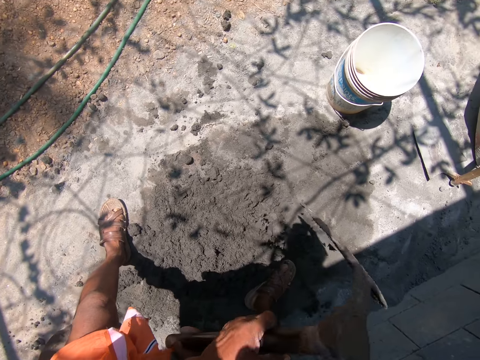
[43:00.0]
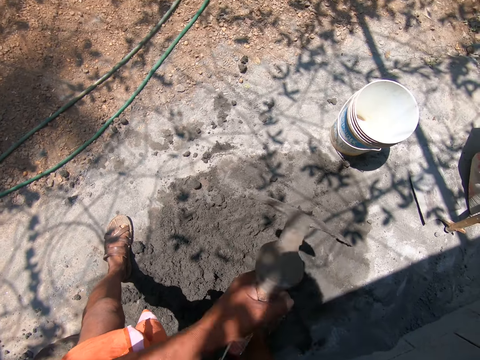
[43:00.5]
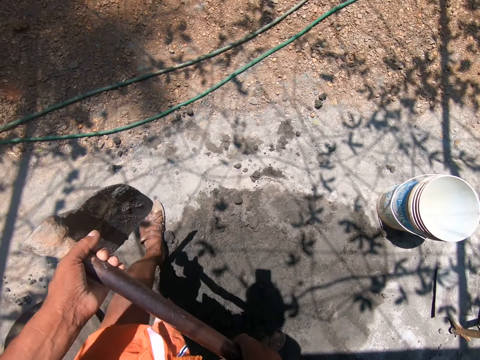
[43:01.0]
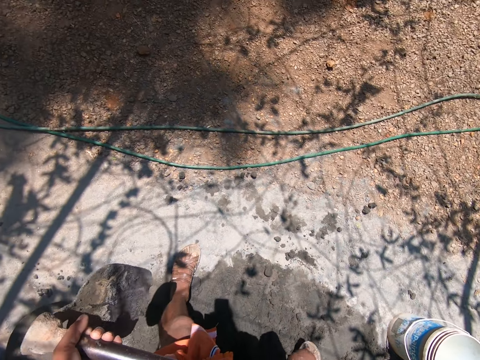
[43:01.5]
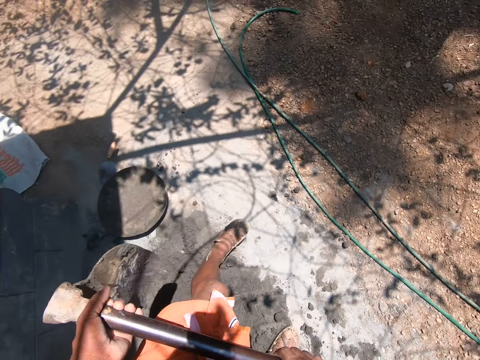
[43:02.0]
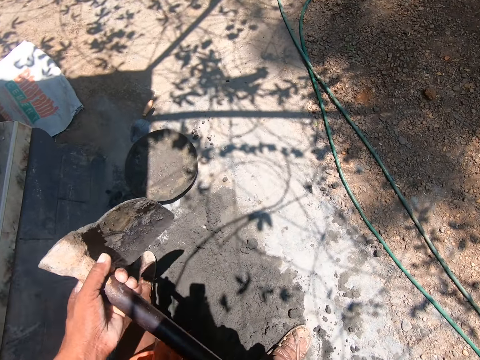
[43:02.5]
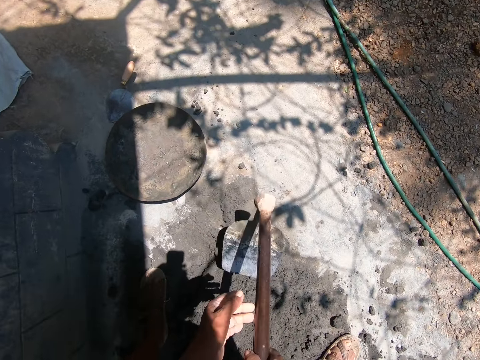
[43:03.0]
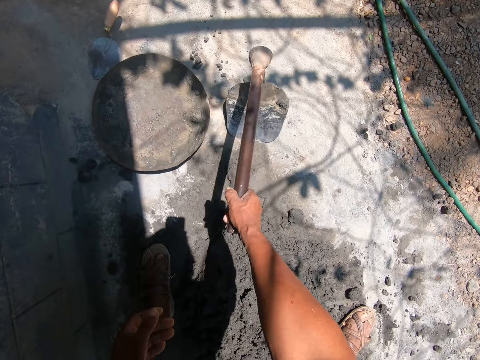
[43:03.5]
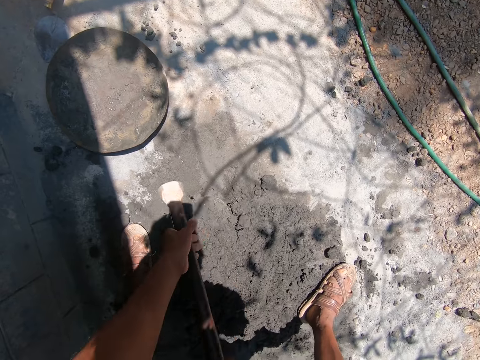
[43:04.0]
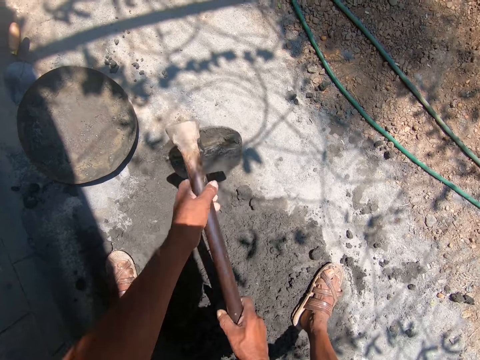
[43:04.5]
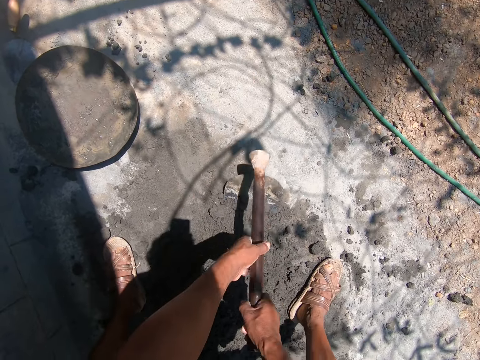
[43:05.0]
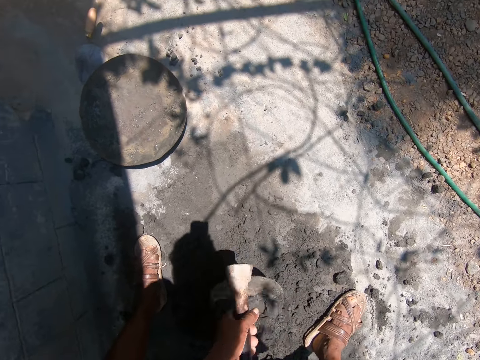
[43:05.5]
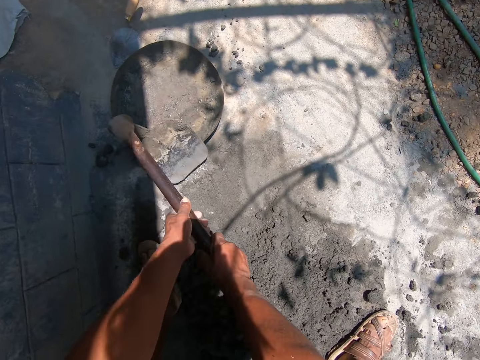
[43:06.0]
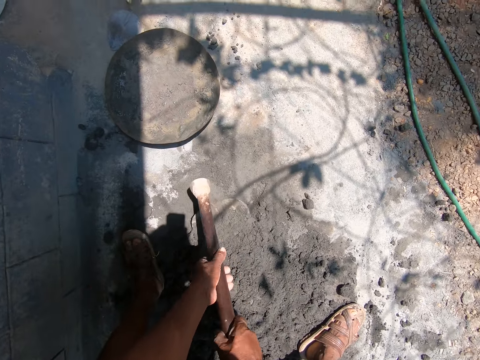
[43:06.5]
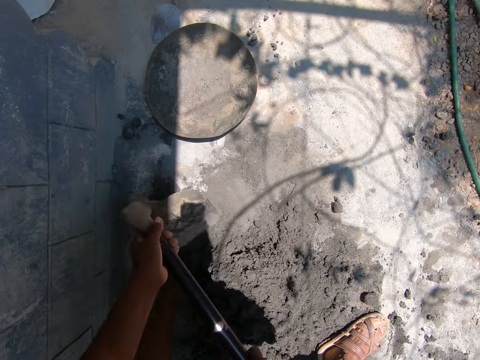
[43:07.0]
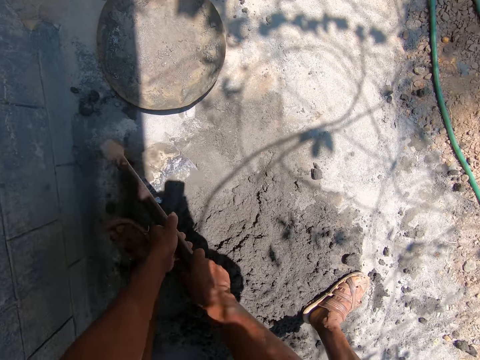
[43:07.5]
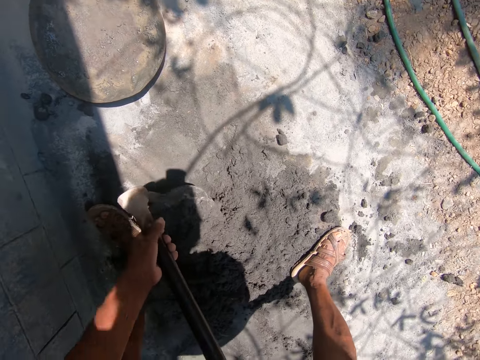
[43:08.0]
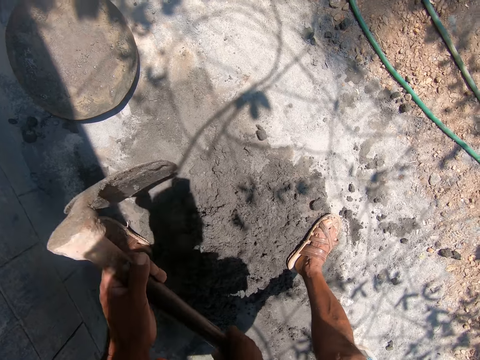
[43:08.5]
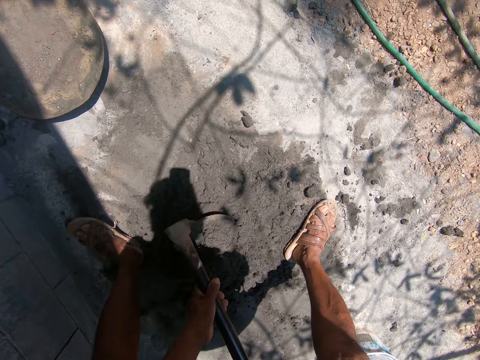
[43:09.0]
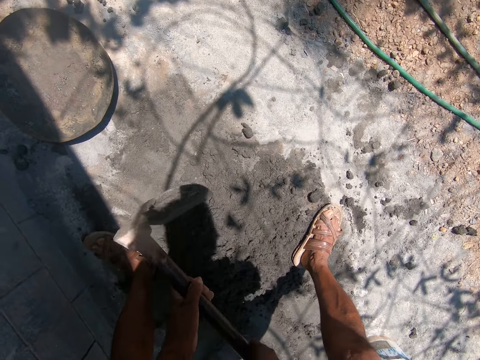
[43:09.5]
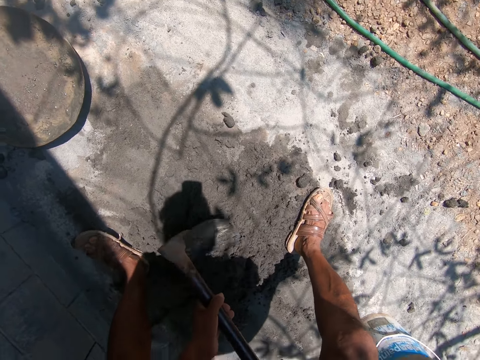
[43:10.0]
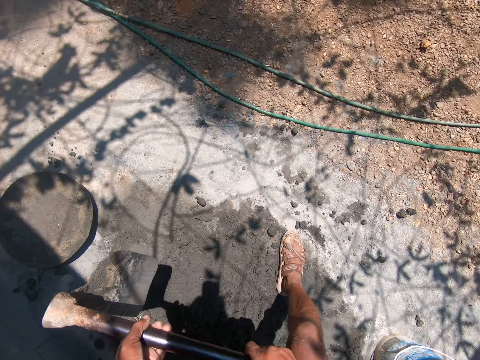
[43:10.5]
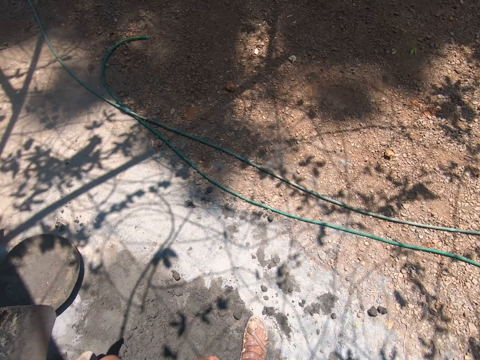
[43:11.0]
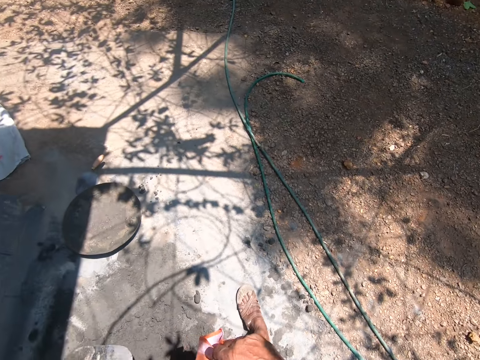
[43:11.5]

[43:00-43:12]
The camera wearer moves. They pull the cement with both hands.

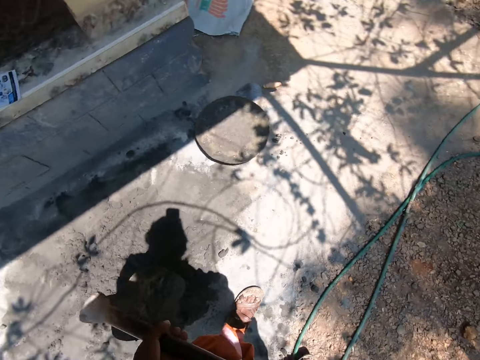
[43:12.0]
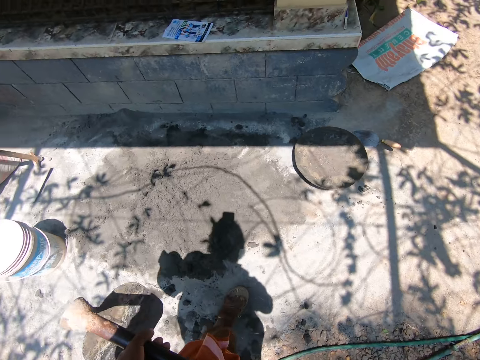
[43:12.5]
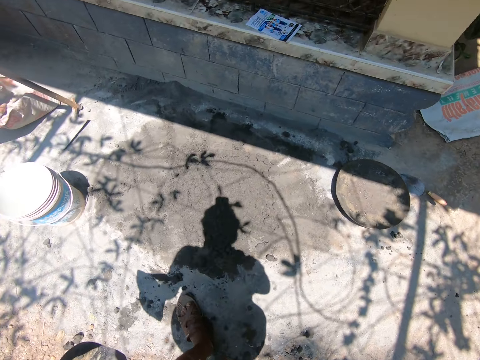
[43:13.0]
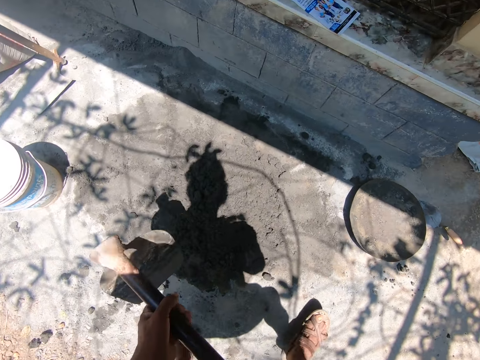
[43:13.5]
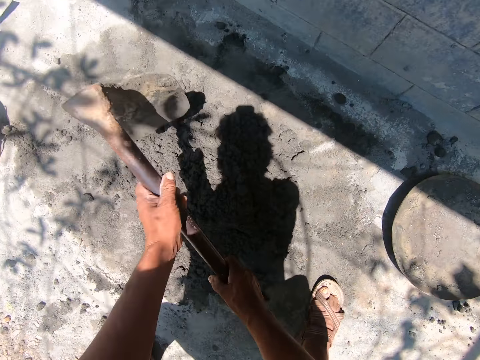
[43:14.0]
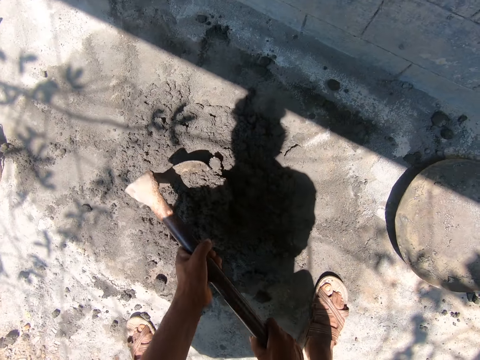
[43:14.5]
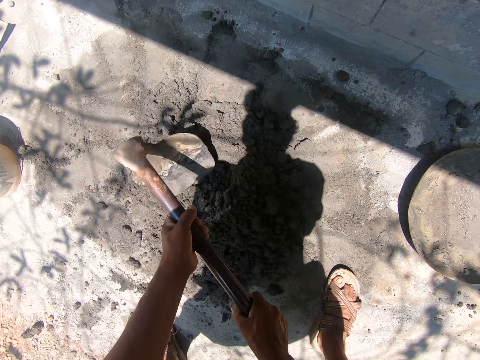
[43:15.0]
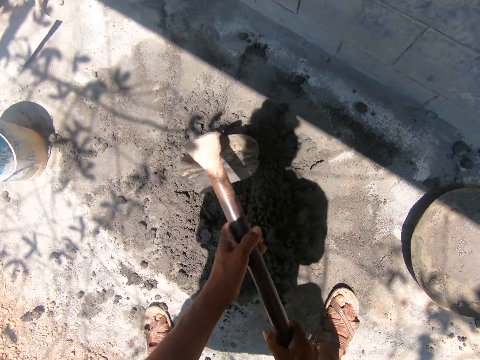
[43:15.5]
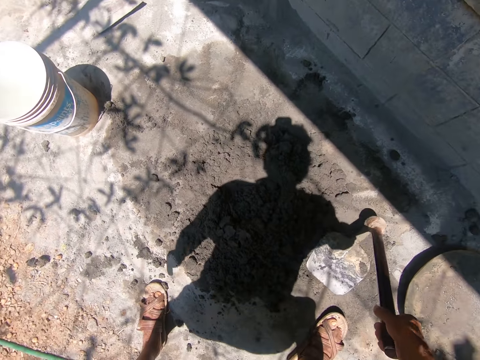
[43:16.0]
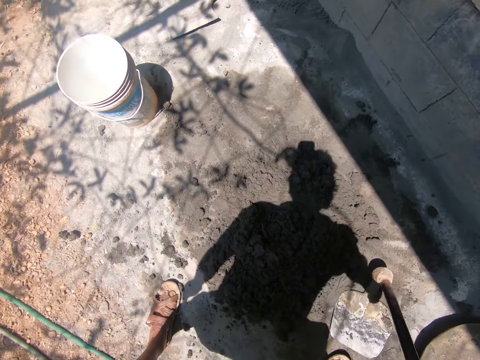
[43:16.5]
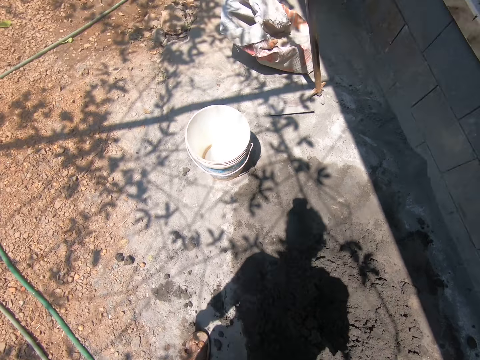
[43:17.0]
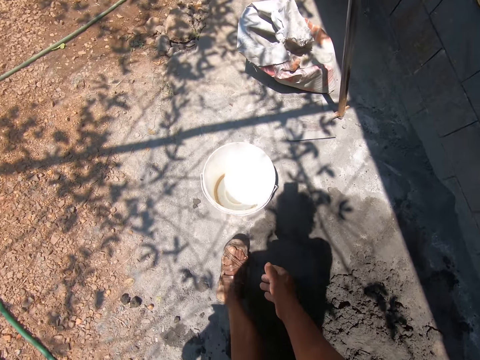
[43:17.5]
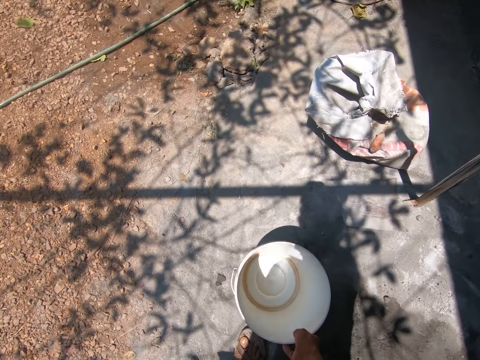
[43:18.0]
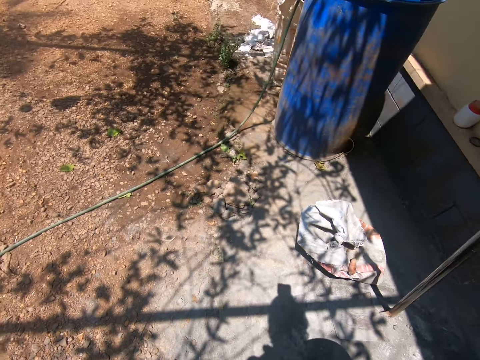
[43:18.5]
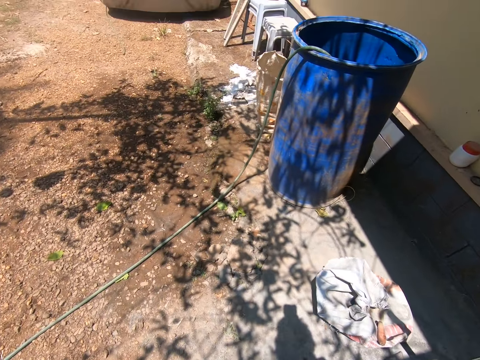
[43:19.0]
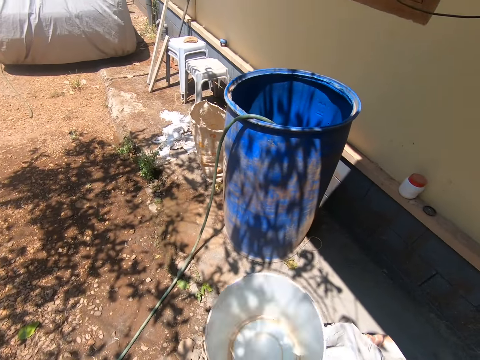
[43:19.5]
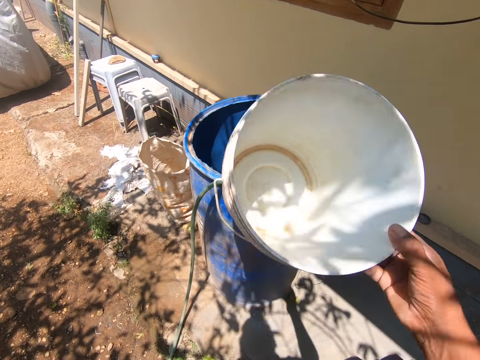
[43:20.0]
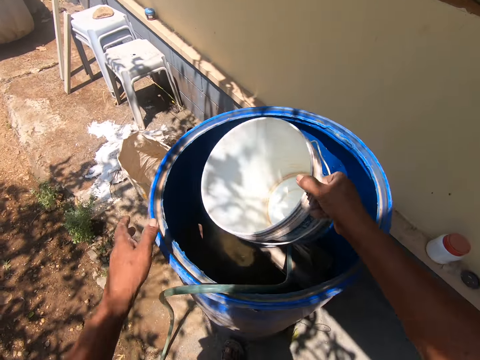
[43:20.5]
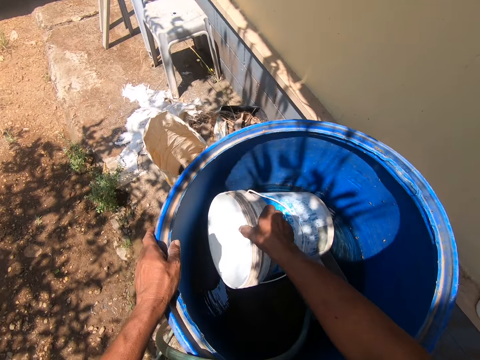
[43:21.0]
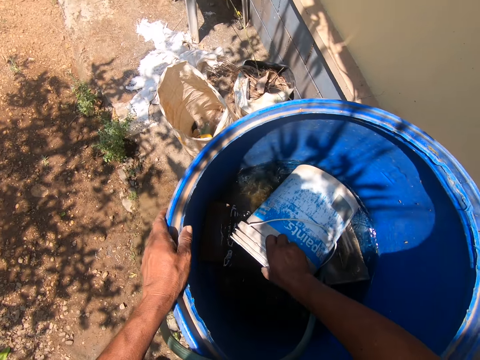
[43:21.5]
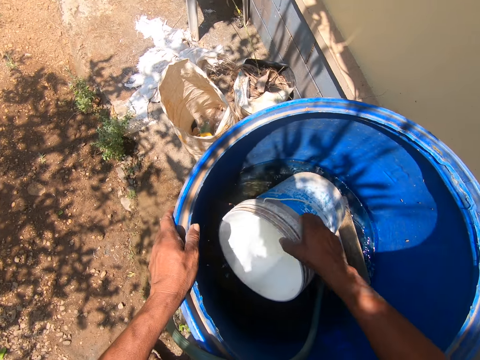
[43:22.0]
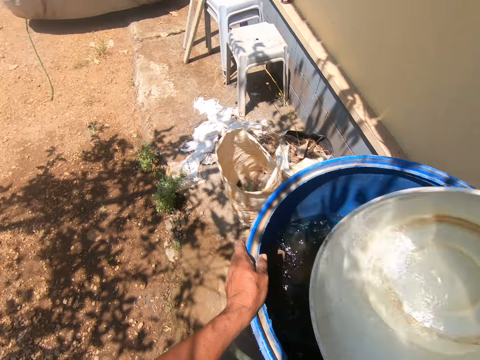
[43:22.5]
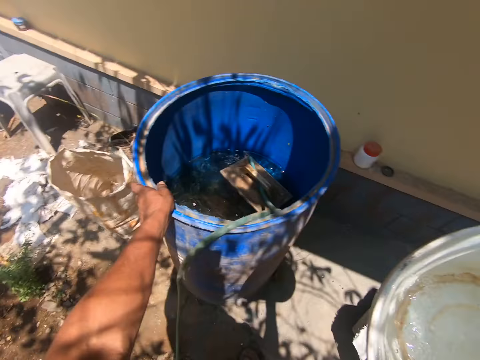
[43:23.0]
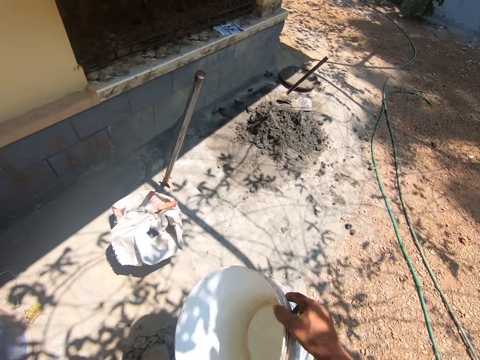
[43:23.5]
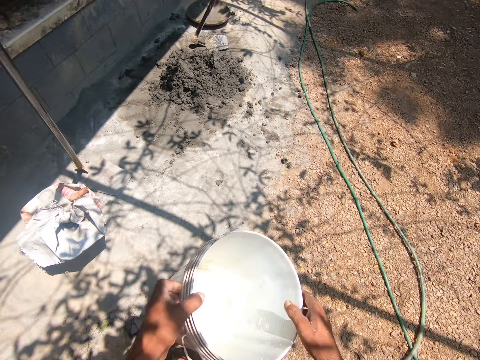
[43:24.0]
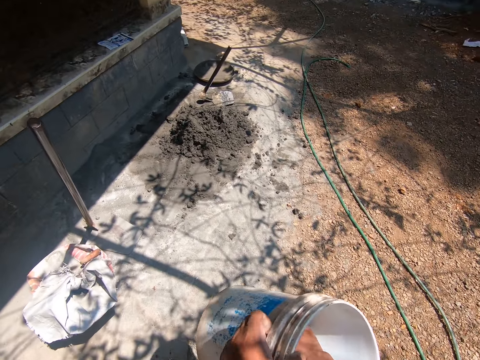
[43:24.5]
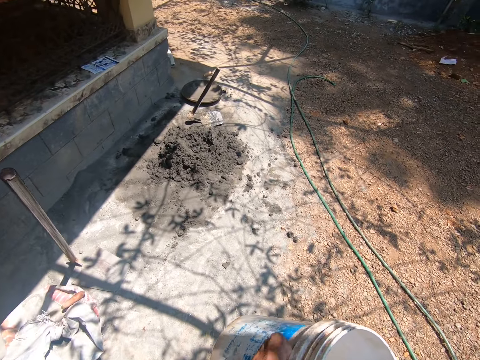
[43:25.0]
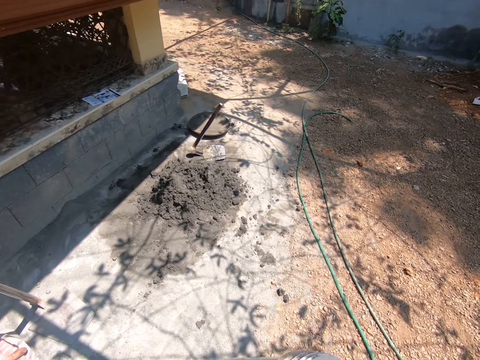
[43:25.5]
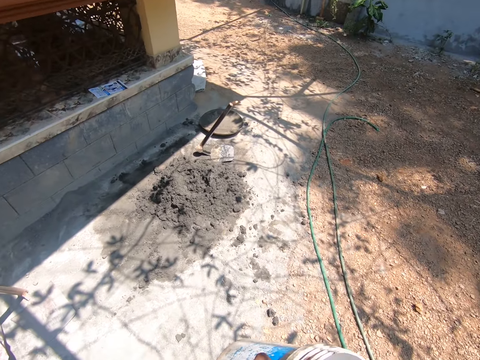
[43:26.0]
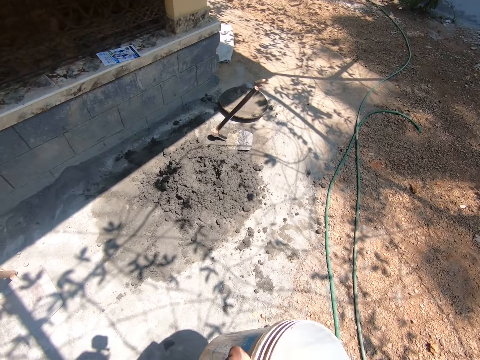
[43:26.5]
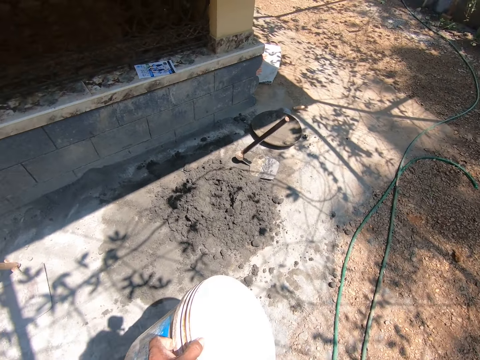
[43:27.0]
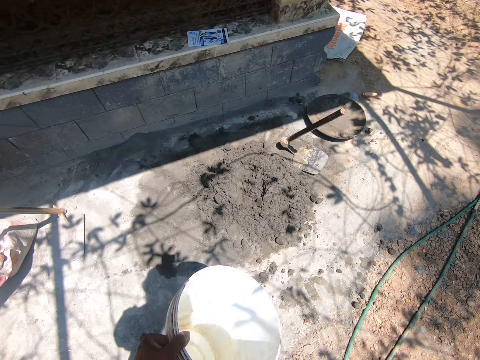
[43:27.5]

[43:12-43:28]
The camera wearer moves. He gathers some mortar on the ground with the hoe in his right hand. He drops the hoe on the ground with his right hand. He picks up a bucket on the ground with his right hand. He touches a drum of water on the ground with his left hand. He takes water from the drum with the bucket in his right hand. He fiddles with the bucket with his hands. He agitates the water in the bucket with his right hand. He rinses the bucket.
